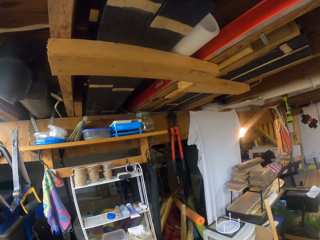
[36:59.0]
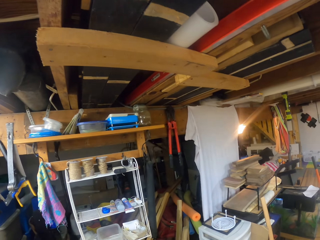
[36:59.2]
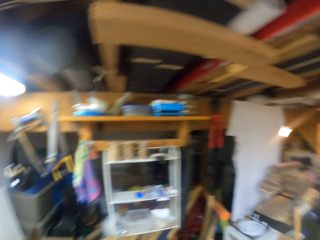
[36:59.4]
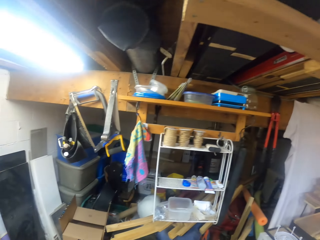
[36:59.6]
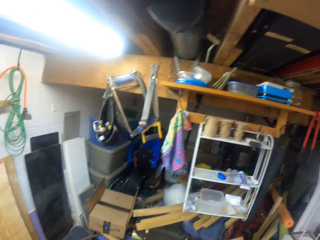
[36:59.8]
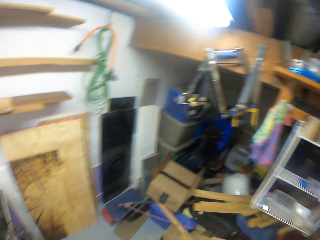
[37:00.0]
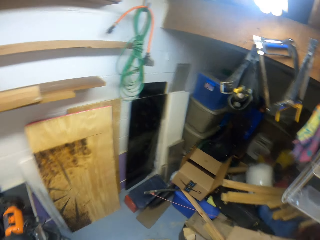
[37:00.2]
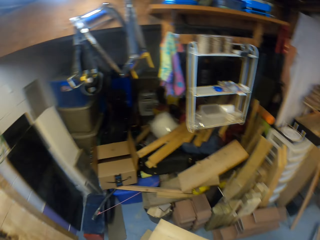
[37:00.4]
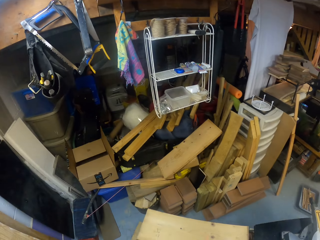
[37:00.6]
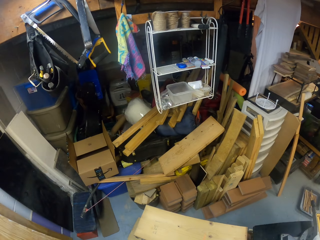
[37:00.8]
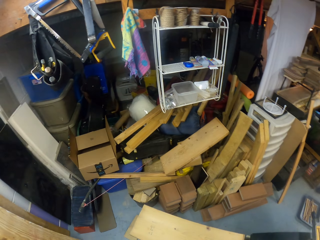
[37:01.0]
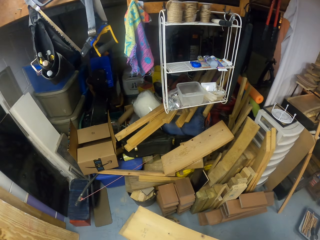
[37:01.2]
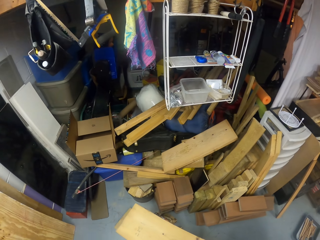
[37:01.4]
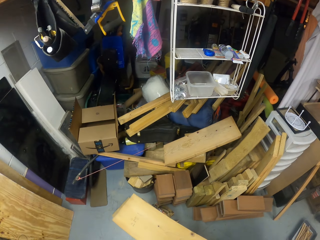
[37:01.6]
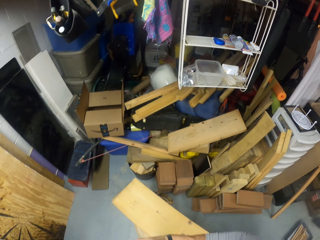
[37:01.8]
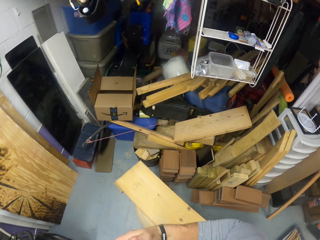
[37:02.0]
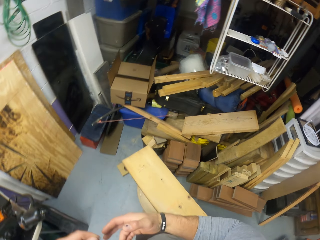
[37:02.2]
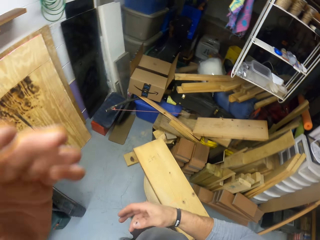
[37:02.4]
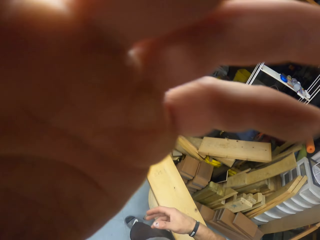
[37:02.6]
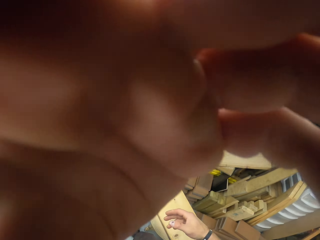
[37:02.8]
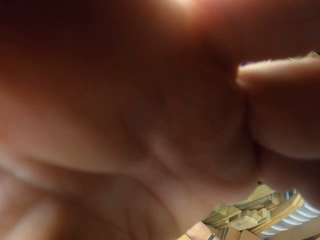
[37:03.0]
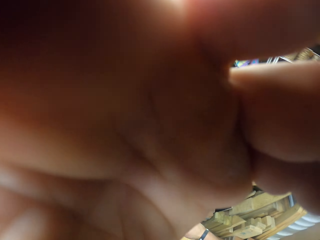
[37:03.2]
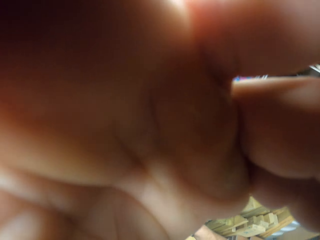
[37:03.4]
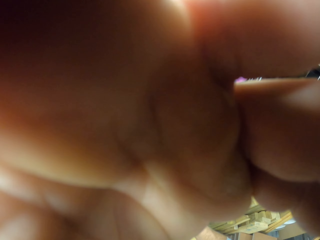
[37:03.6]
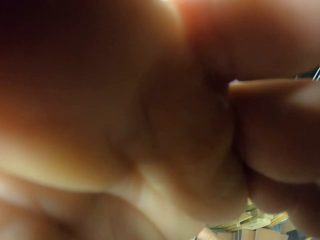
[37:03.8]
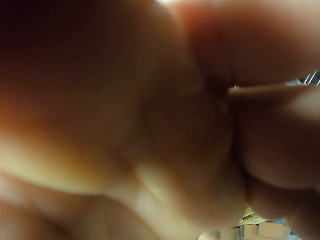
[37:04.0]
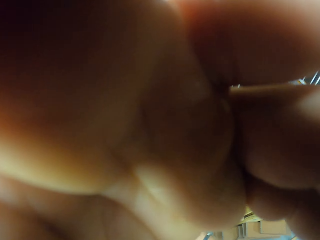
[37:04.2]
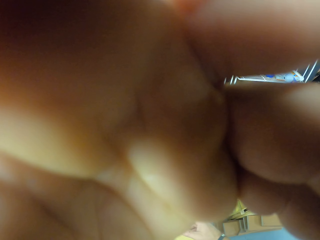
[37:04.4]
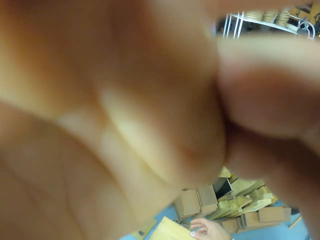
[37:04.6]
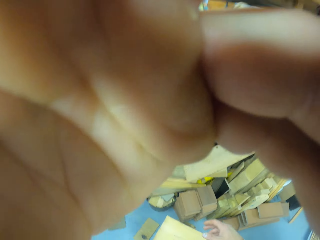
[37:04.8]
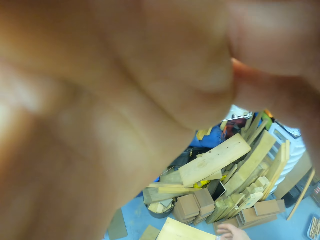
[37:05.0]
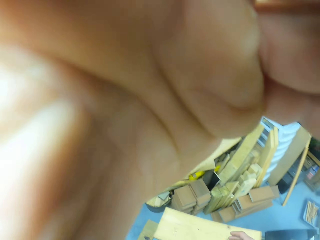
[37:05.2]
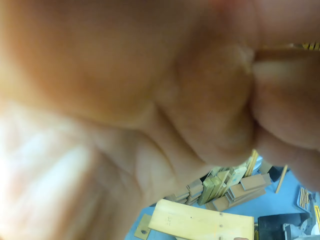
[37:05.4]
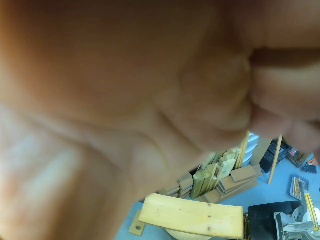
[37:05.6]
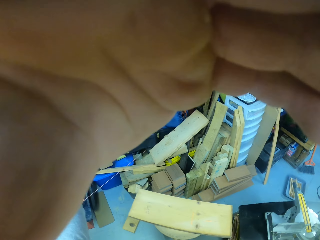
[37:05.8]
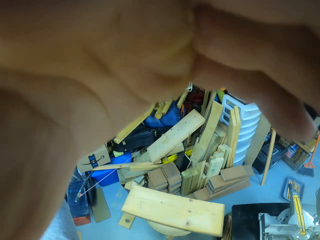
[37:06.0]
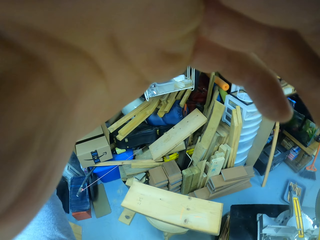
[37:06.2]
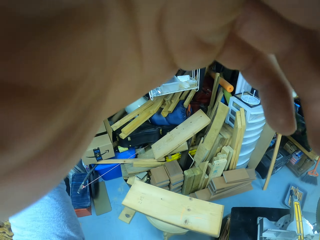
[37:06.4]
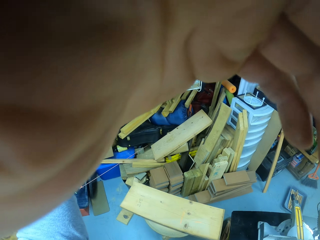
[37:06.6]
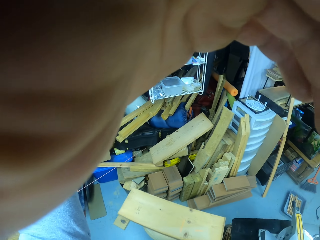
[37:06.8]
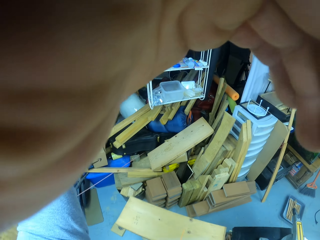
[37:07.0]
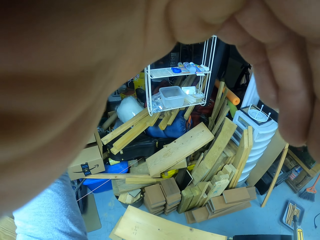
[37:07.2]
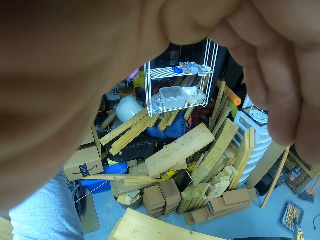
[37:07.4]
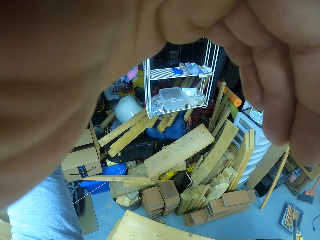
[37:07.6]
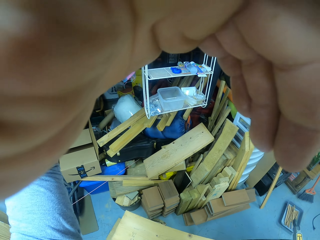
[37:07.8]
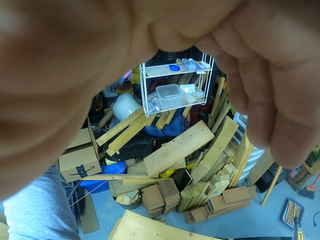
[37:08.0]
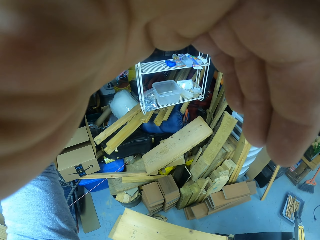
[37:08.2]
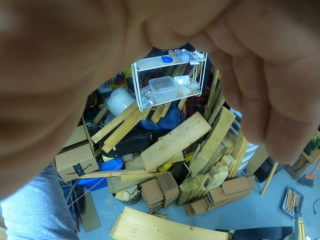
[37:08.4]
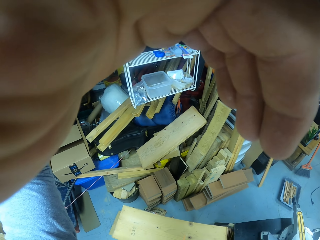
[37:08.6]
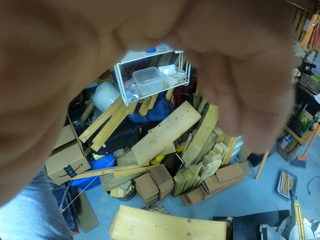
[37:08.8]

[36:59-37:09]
The camera wearer looks around. They raise a hand.

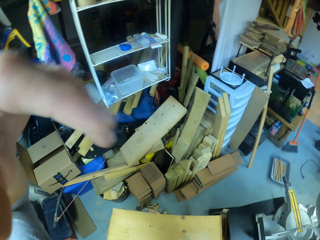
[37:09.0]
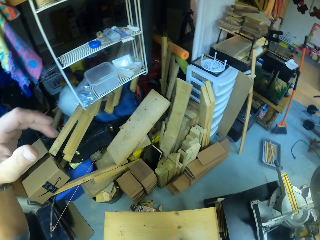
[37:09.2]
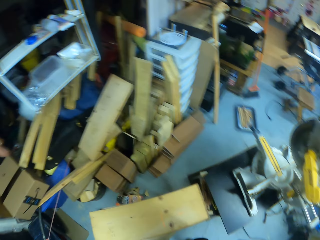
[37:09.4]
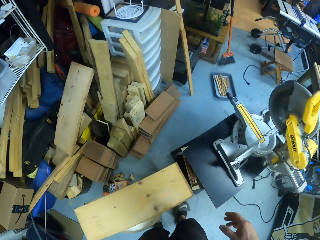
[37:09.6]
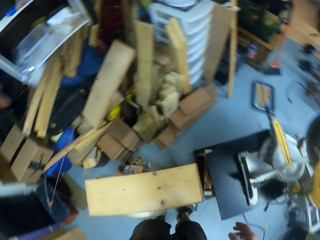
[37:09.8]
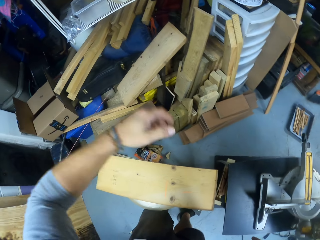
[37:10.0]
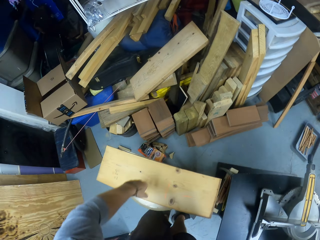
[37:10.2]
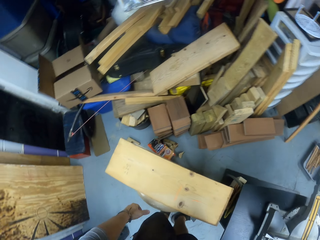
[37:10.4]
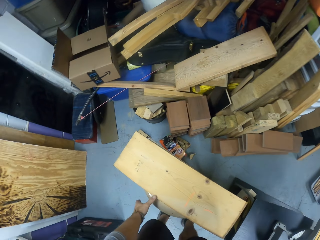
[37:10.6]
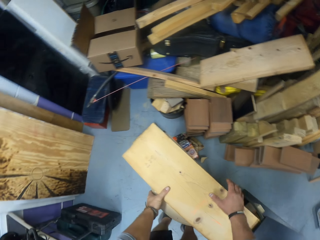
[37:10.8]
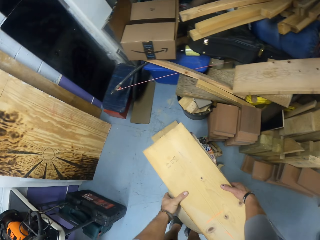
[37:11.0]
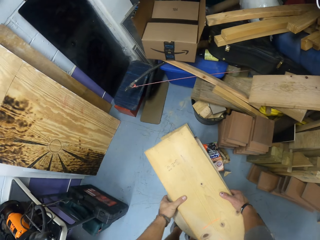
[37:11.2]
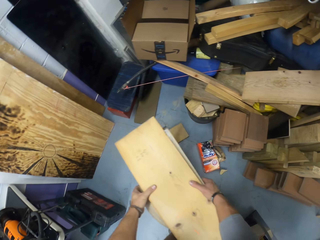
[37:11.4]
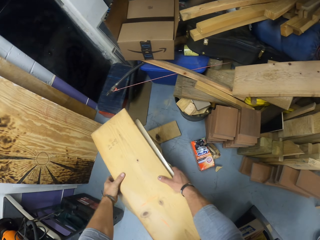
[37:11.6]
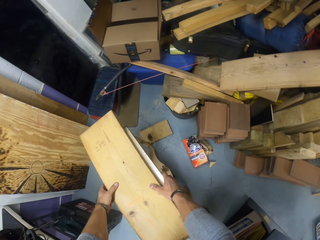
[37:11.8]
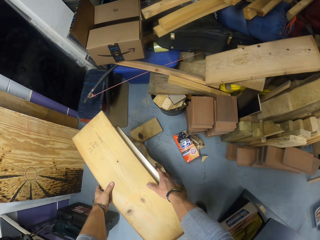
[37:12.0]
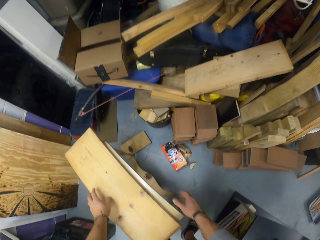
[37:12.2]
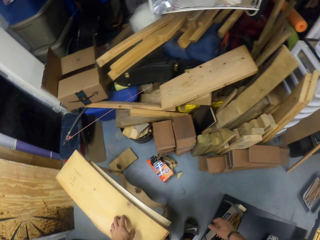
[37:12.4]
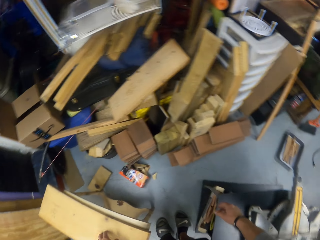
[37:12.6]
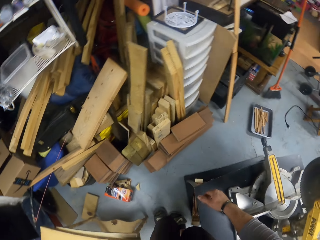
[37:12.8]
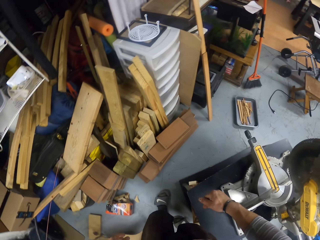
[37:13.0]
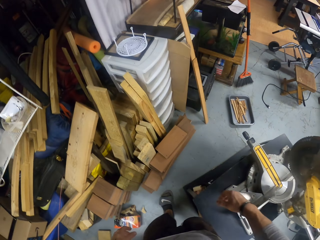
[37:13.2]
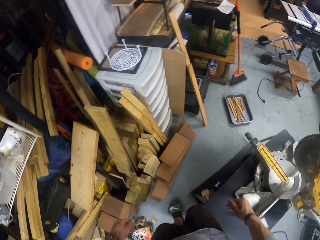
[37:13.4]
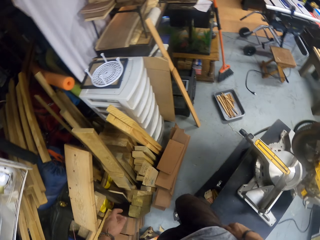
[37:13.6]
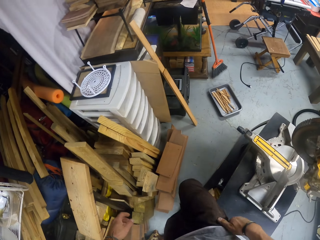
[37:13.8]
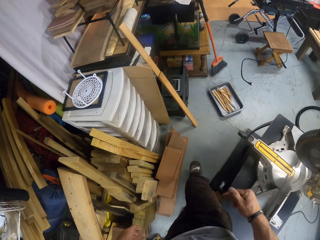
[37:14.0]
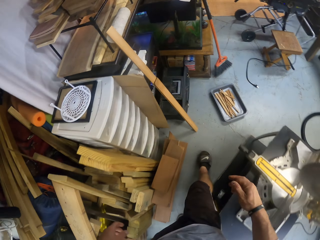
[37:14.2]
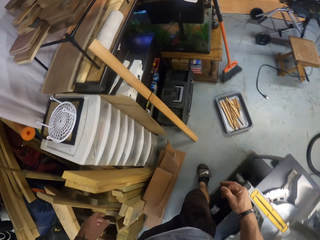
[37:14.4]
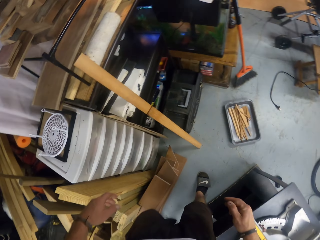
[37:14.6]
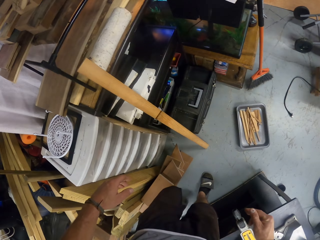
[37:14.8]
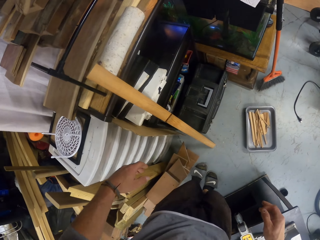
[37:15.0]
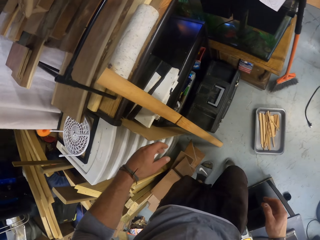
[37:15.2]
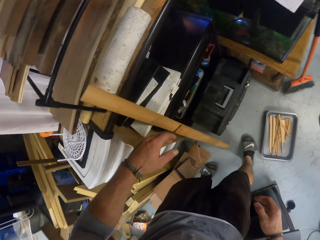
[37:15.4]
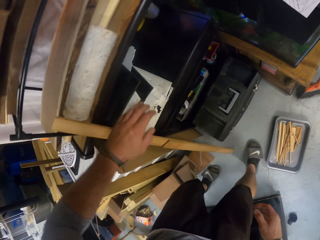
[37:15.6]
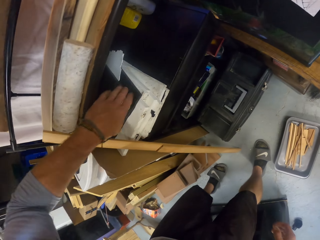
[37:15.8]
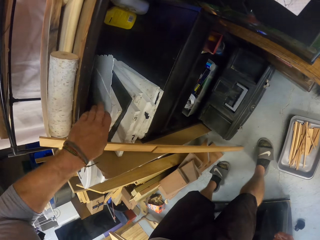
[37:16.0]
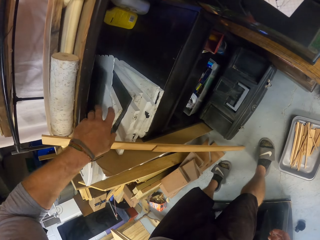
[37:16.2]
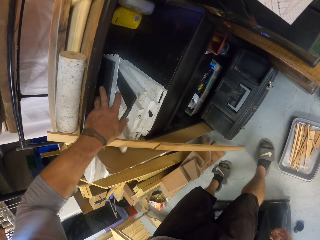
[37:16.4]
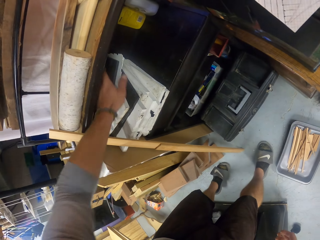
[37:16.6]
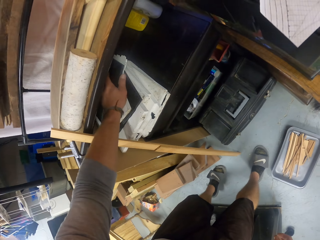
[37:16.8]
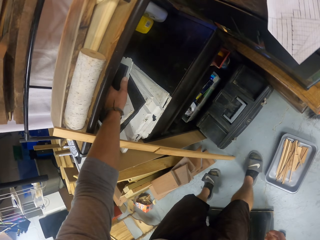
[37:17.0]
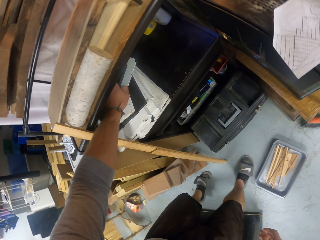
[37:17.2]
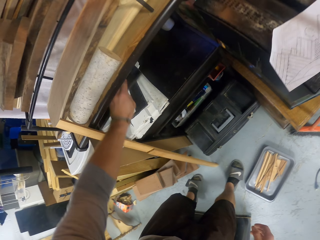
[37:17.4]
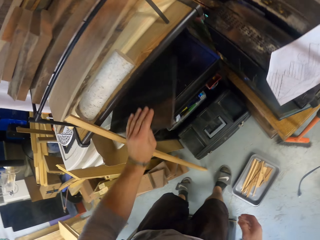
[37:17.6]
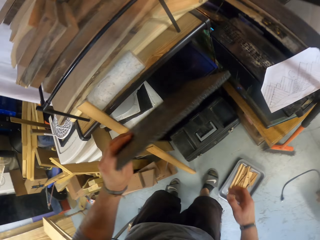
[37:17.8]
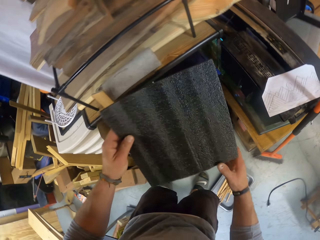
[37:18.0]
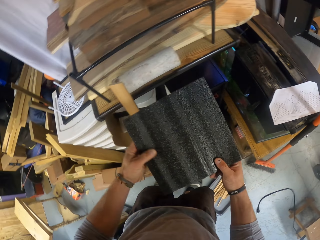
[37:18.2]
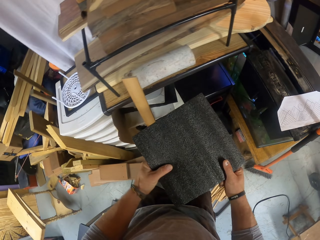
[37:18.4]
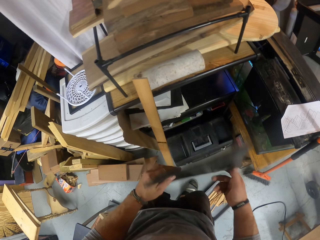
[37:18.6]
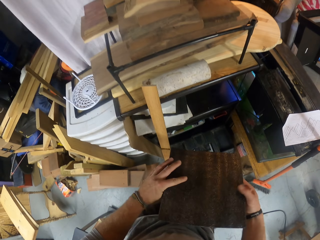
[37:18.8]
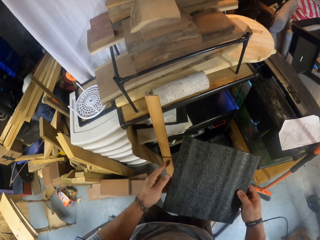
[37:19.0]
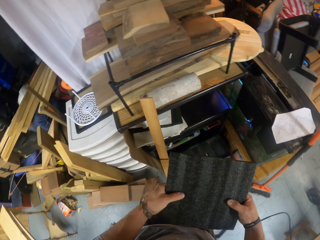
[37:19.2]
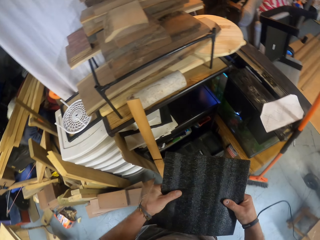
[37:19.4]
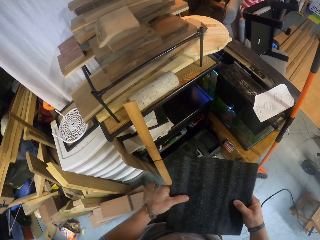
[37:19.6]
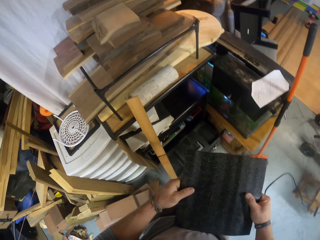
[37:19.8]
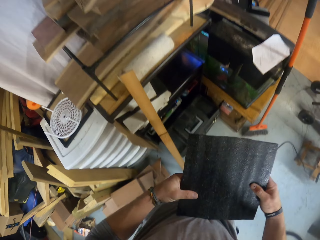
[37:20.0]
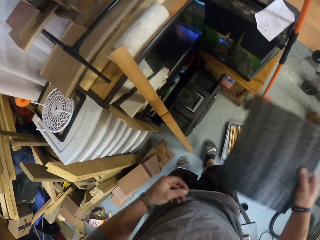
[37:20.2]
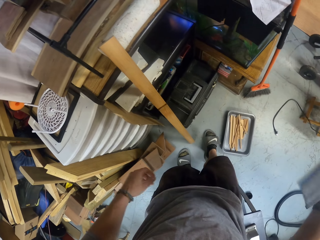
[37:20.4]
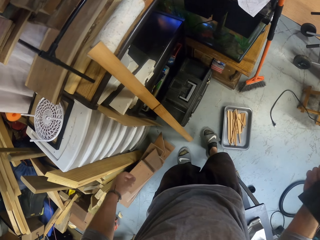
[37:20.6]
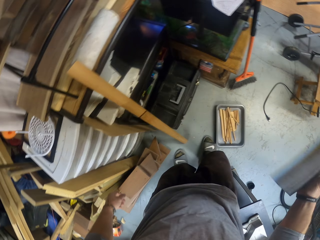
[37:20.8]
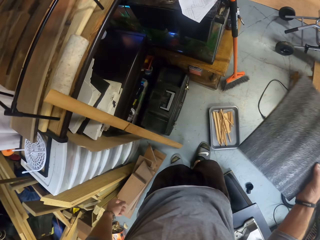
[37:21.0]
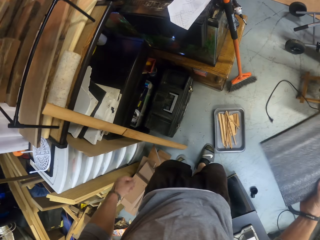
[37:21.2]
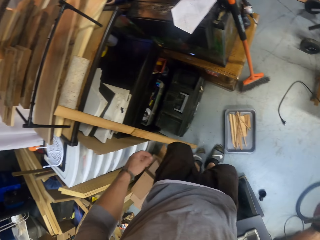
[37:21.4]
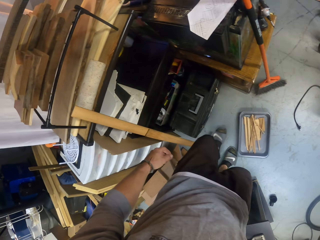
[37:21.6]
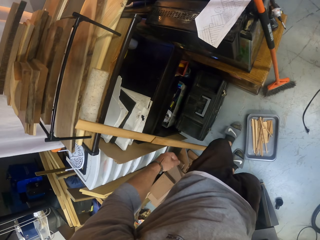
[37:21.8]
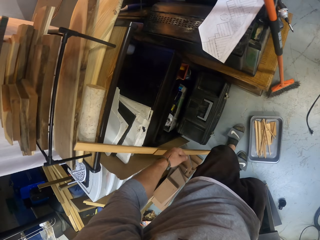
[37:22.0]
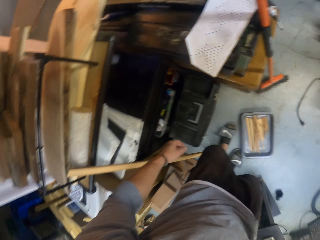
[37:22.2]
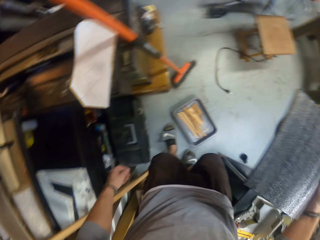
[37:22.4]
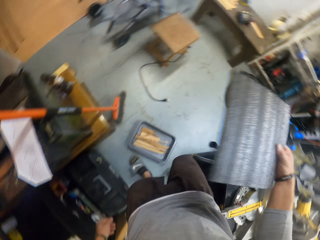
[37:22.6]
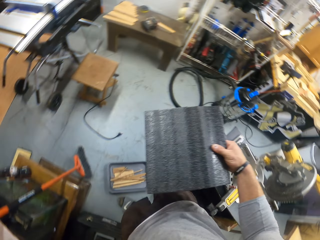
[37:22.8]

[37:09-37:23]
The camera wearer looks around. He holds a bench with his left hand and moves the bench with his hands. He moves pieces of wood. He walks around. He shifts a sand paper on a rack with his left hand. He picks up the sand paper from the rack with his left hand. He holds the sand paper with his hands. He flips the sand paper in his hands. He looks around.
